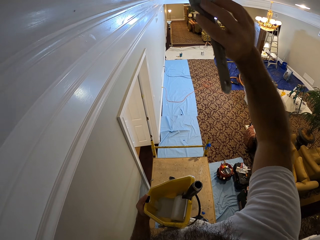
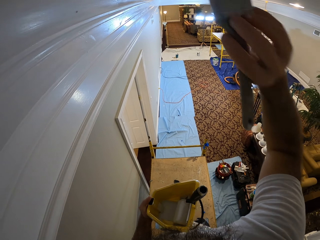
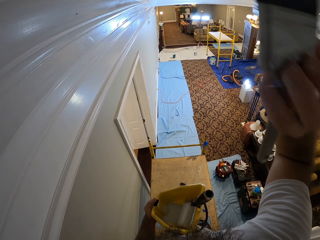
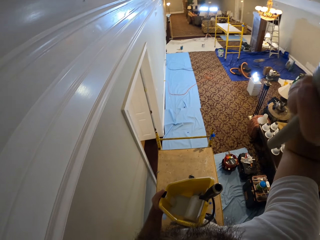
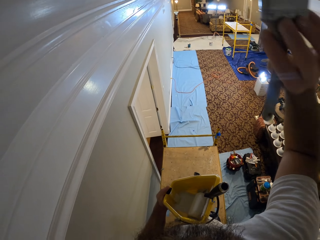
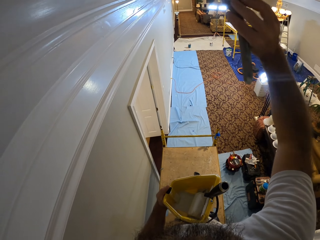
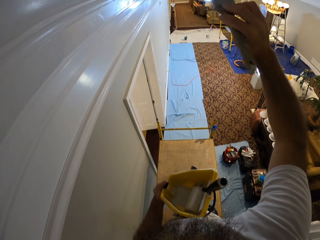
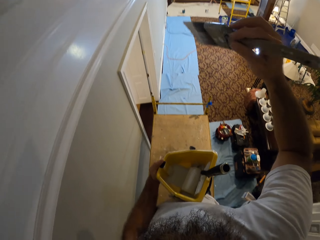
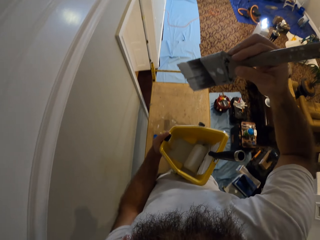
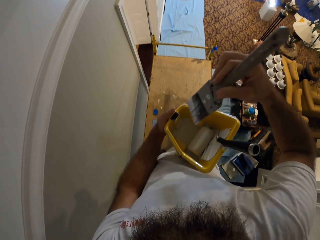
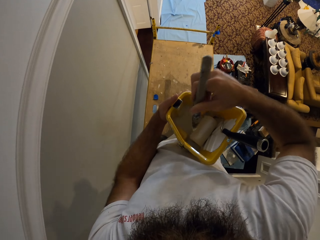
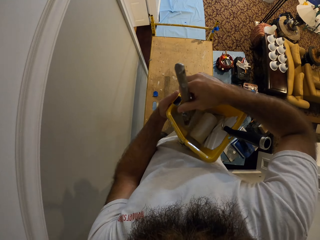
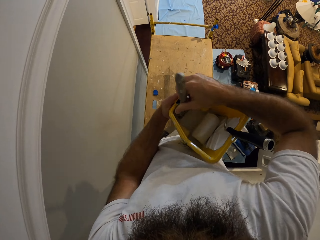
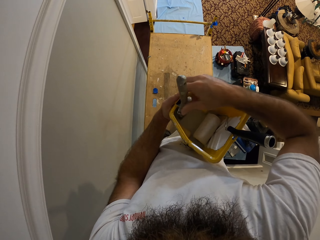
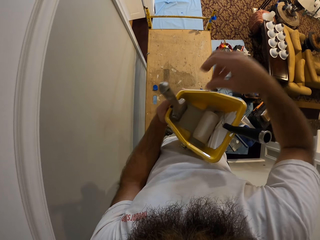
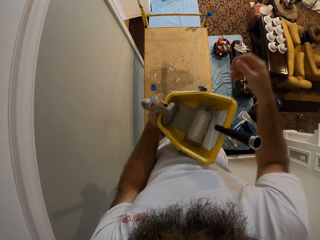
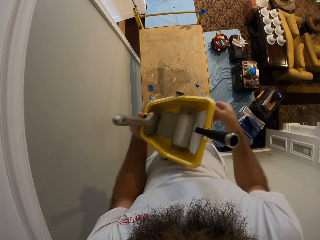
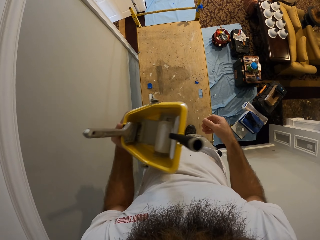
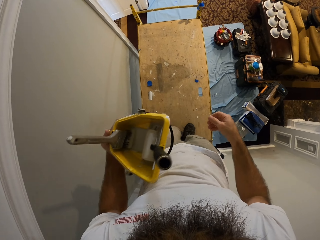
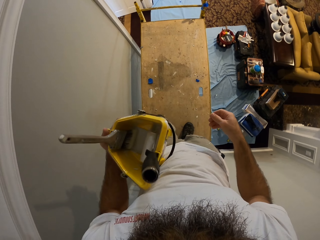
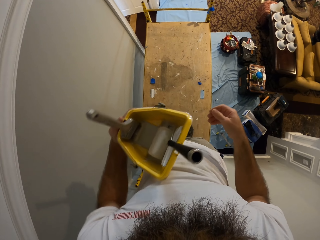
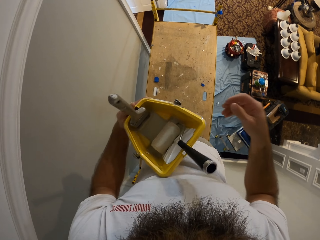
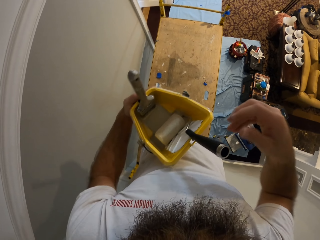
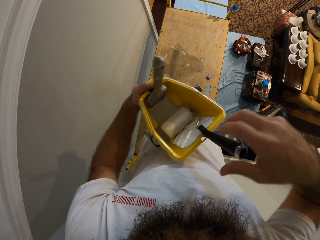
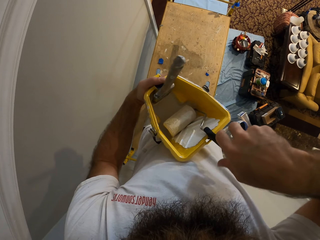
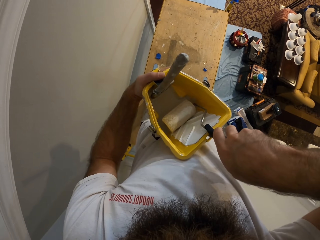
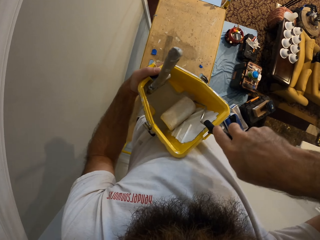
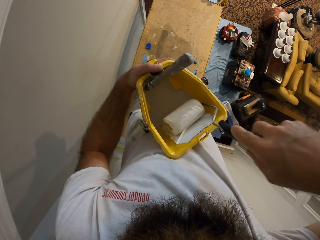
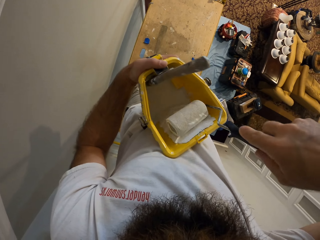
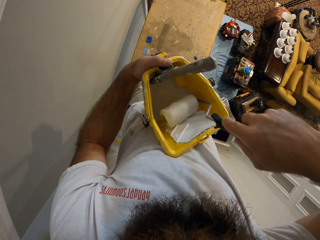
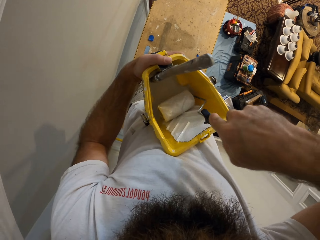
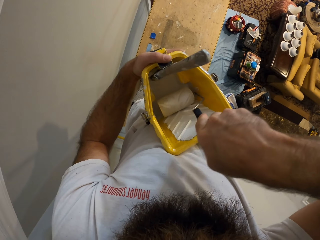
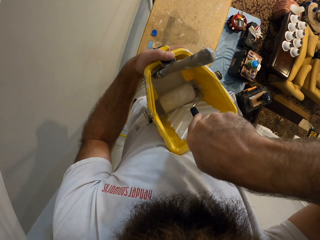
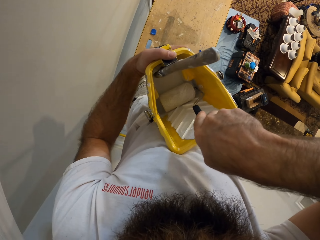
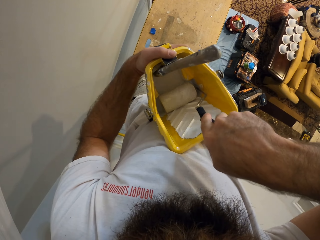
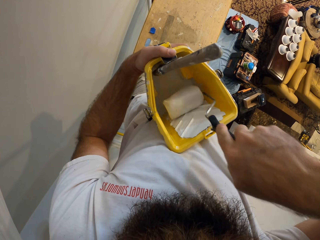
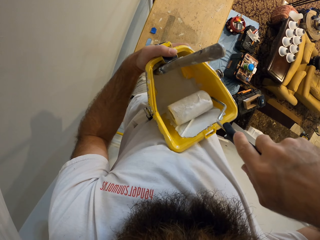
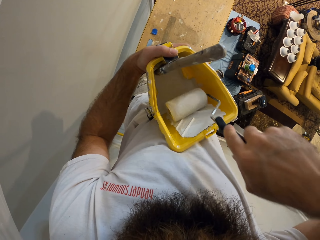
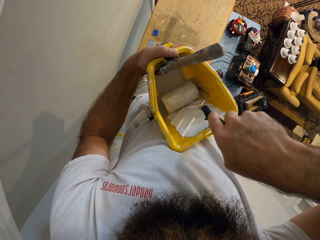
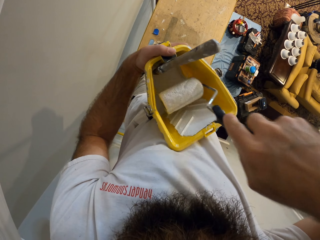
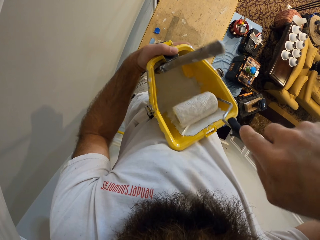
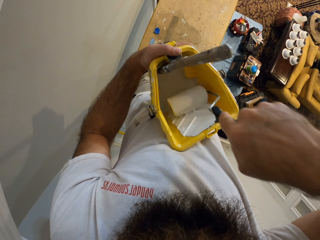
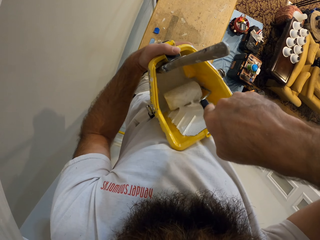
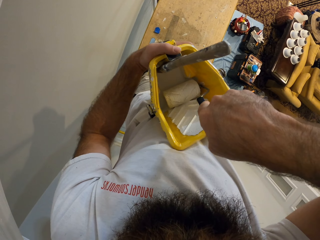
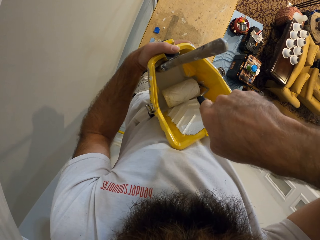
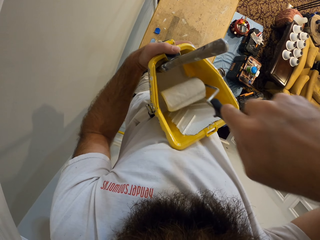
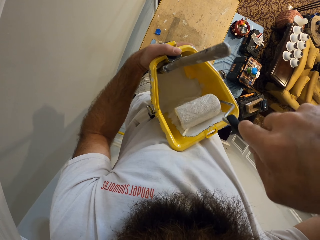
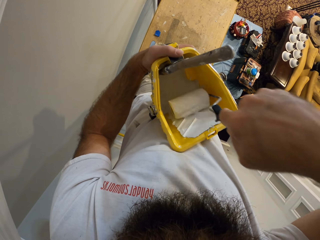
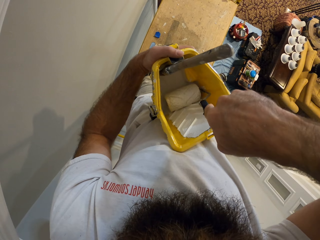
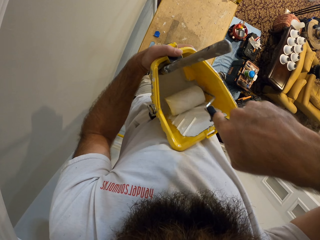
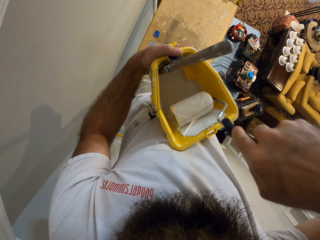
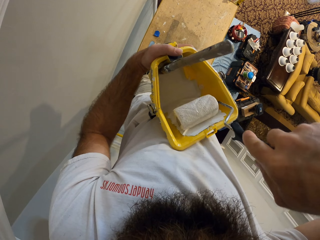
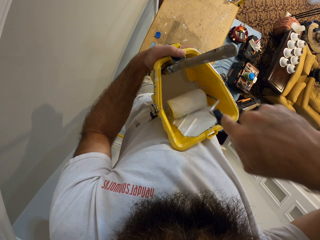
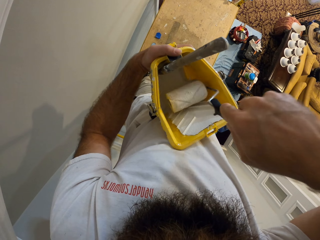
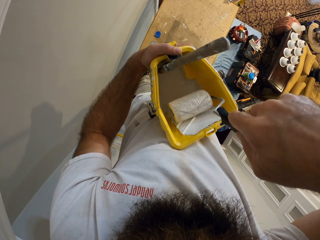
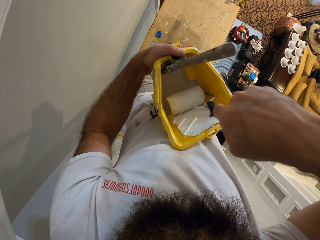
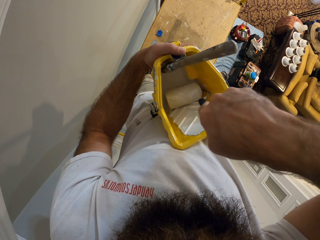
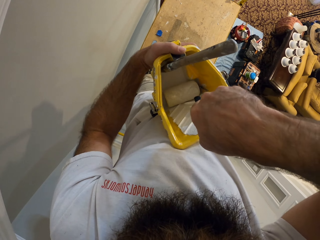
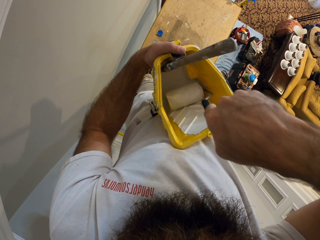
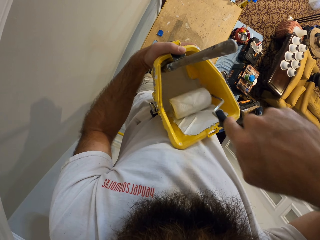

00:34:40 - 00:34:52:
The camera wearer drops the paintbrush into the container of paint with his right hand. He picks up the roller in the container of paint with his right hand. He rubs the roller on the container of paint with his right hand.

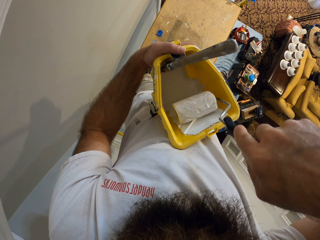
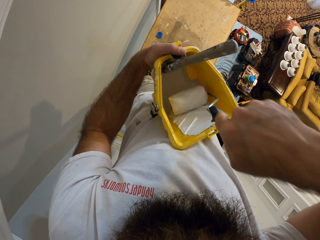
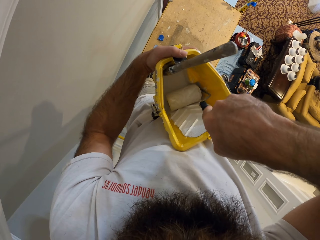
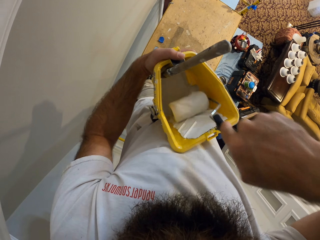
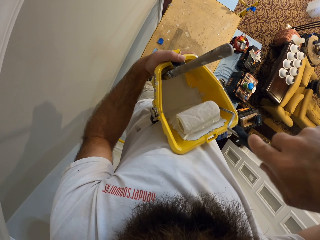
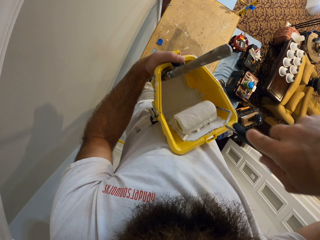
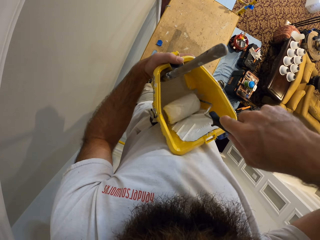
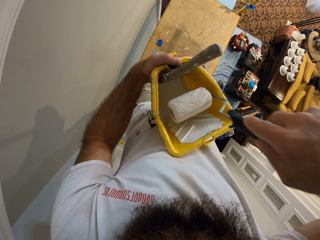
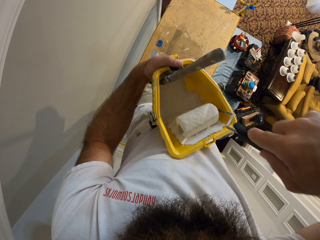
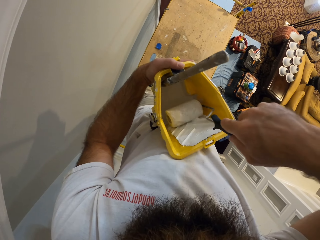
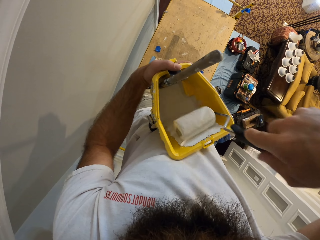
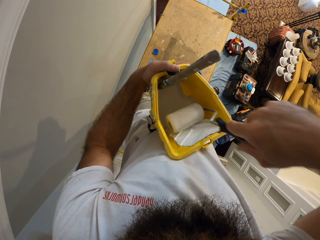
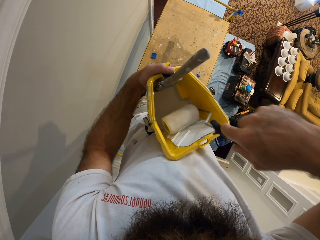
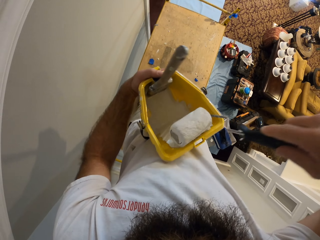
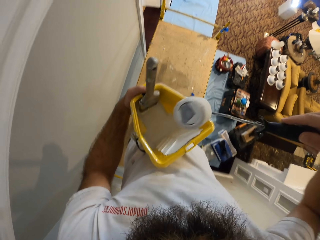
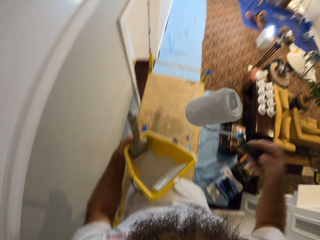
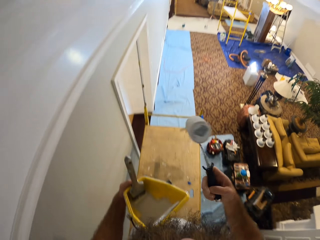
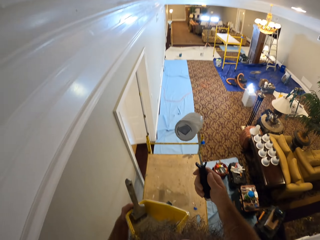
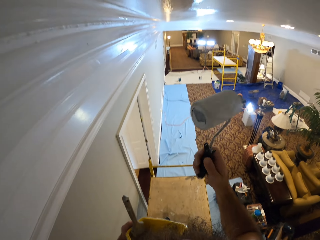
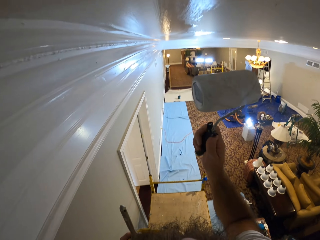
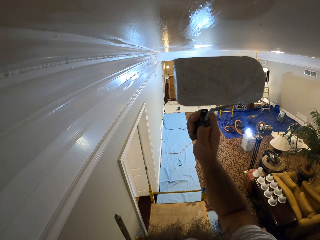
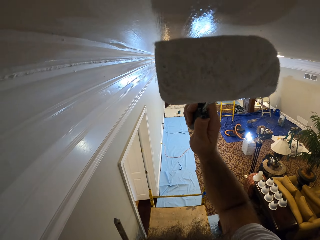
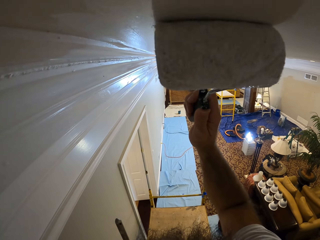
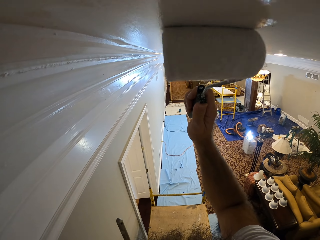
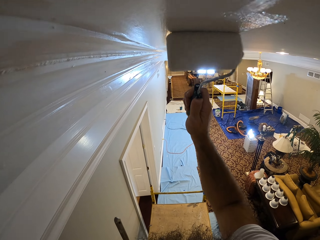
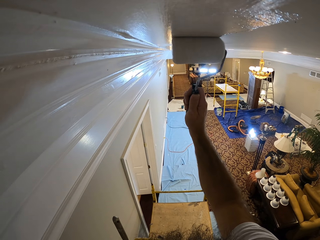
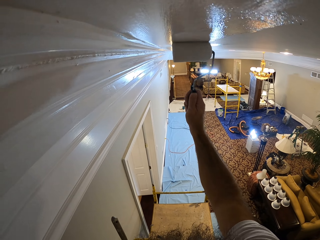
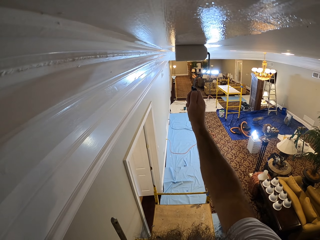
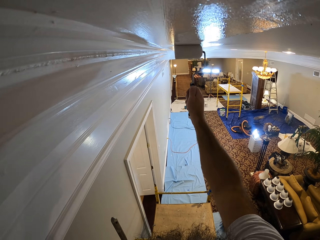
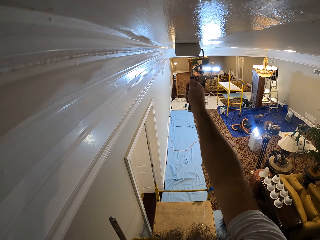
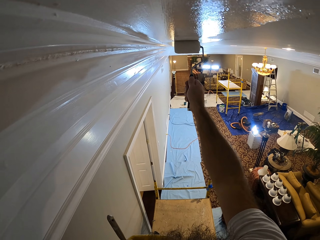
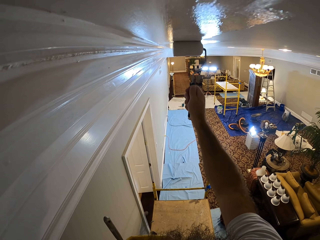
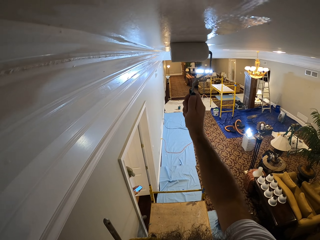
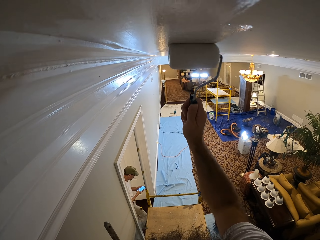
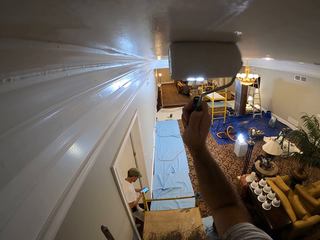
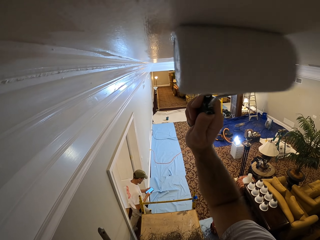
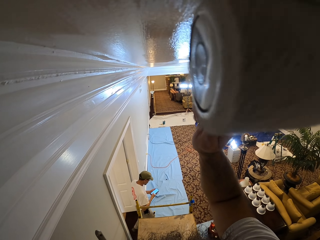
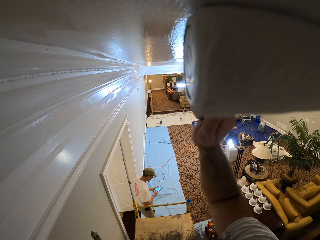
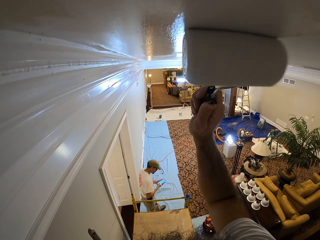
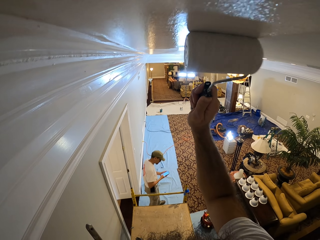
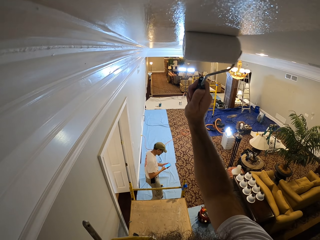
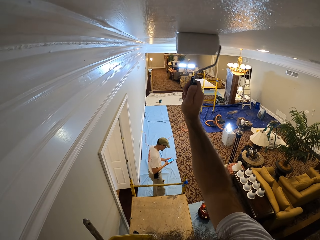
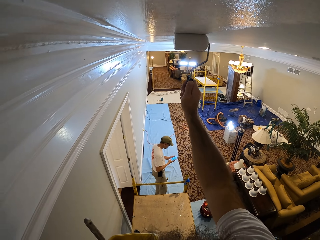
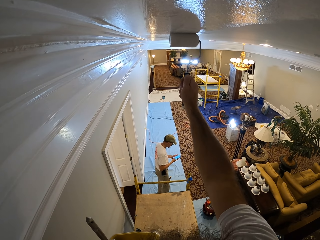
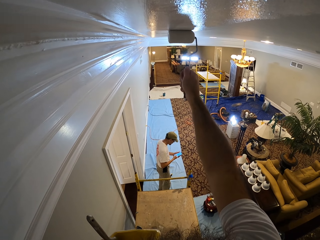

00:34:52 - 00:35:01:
The camera wearer paints the wall with the roller in his right hand. A man enters into the apartment and operates a phone with his hands. The man walks around.
